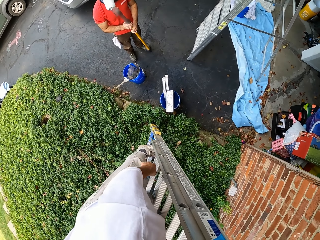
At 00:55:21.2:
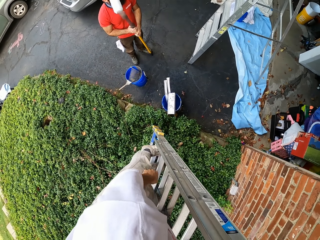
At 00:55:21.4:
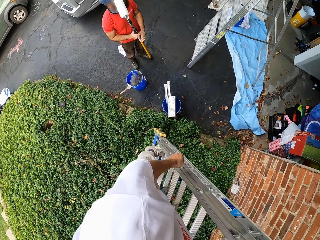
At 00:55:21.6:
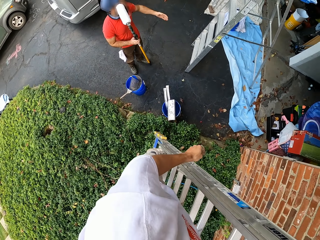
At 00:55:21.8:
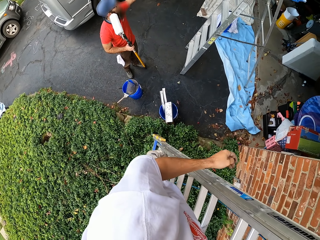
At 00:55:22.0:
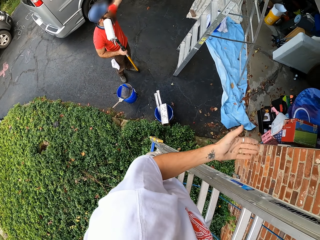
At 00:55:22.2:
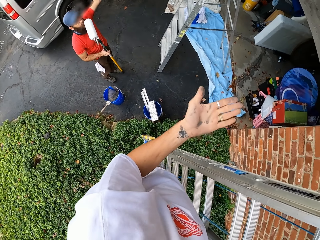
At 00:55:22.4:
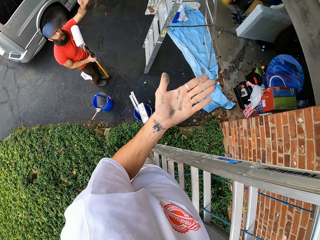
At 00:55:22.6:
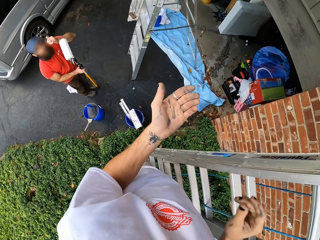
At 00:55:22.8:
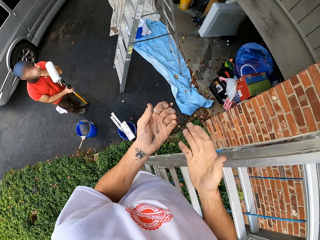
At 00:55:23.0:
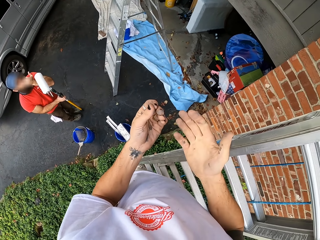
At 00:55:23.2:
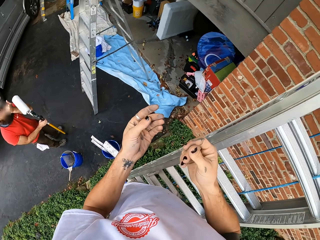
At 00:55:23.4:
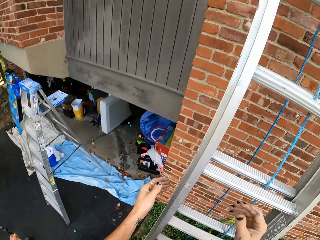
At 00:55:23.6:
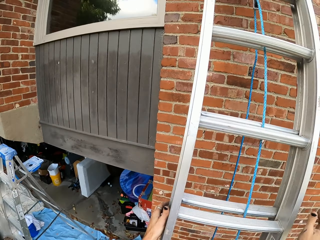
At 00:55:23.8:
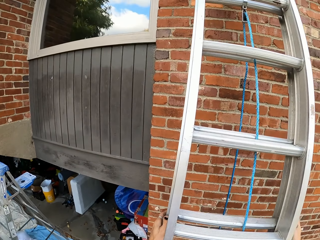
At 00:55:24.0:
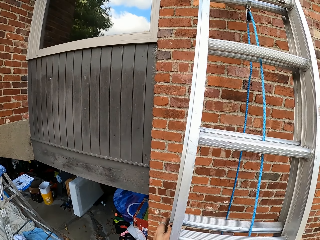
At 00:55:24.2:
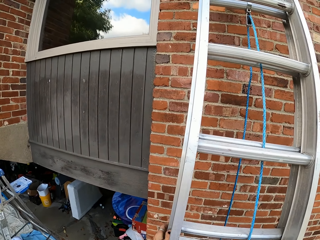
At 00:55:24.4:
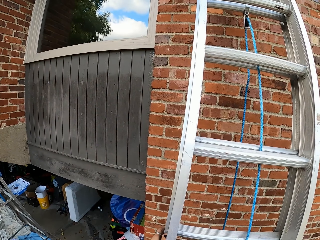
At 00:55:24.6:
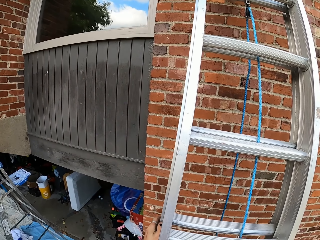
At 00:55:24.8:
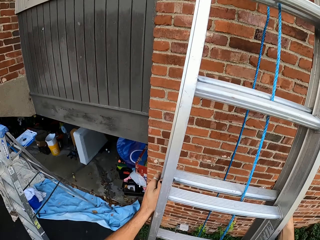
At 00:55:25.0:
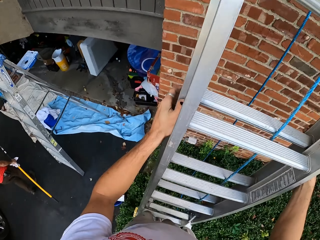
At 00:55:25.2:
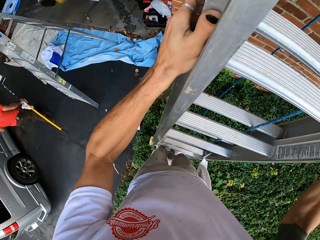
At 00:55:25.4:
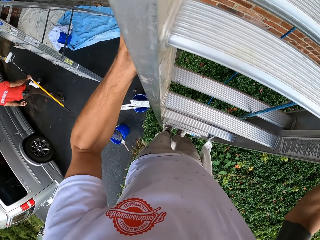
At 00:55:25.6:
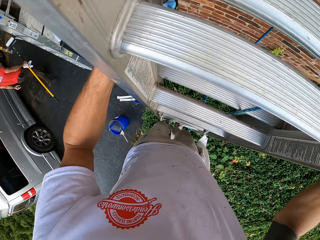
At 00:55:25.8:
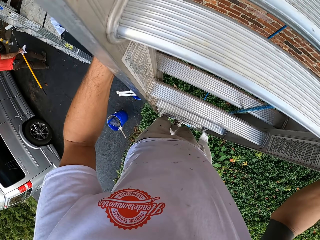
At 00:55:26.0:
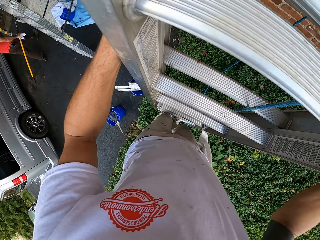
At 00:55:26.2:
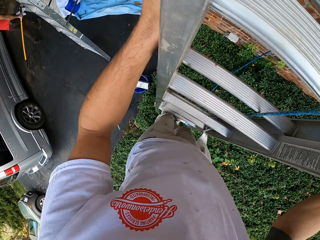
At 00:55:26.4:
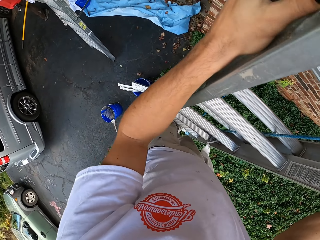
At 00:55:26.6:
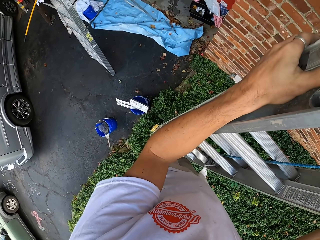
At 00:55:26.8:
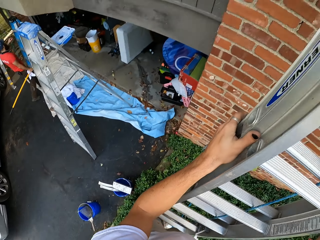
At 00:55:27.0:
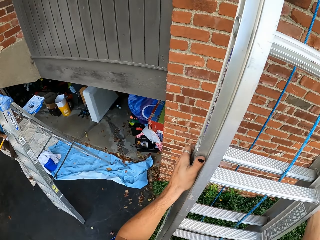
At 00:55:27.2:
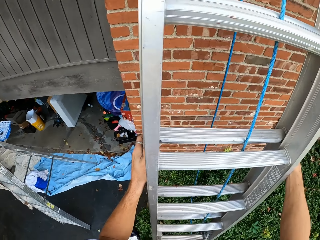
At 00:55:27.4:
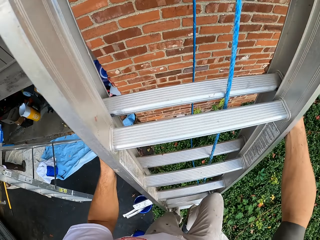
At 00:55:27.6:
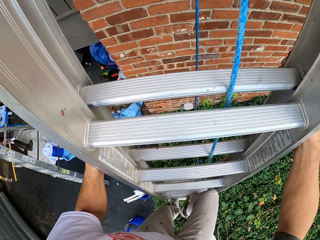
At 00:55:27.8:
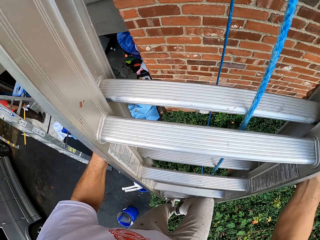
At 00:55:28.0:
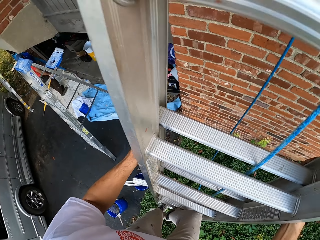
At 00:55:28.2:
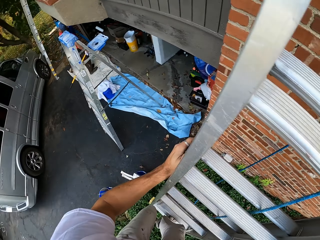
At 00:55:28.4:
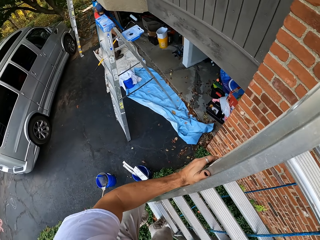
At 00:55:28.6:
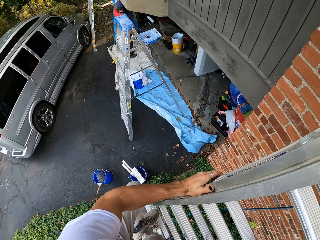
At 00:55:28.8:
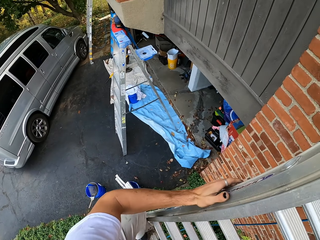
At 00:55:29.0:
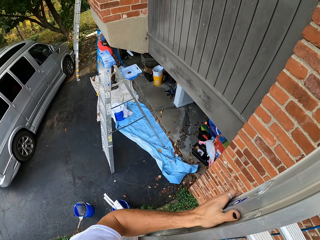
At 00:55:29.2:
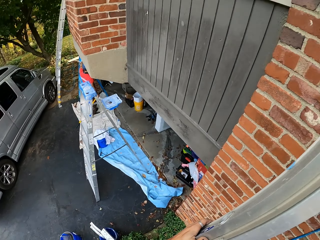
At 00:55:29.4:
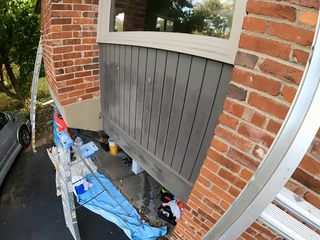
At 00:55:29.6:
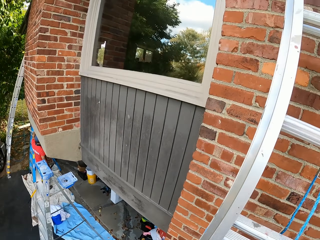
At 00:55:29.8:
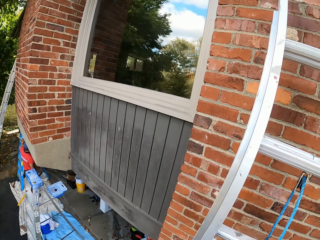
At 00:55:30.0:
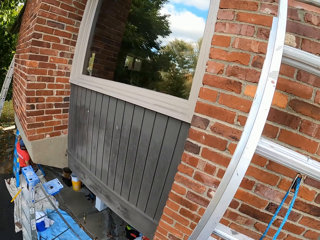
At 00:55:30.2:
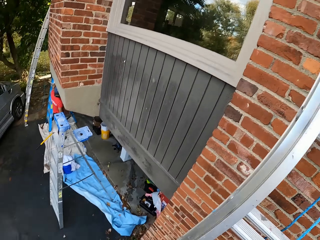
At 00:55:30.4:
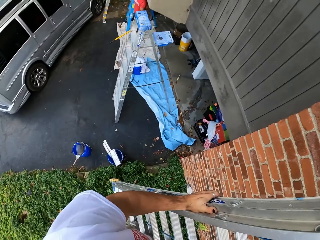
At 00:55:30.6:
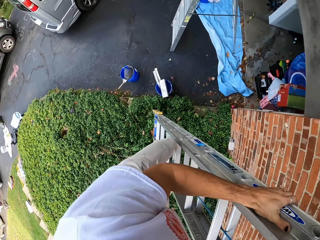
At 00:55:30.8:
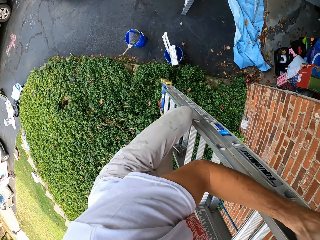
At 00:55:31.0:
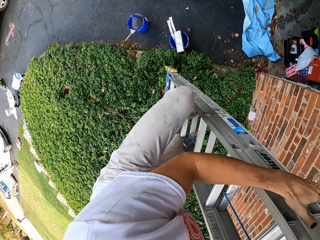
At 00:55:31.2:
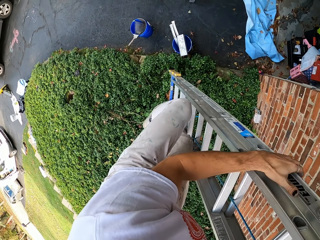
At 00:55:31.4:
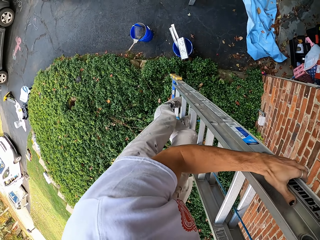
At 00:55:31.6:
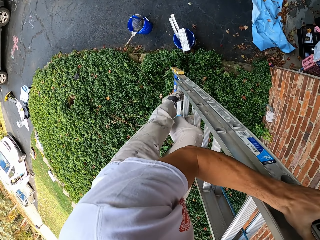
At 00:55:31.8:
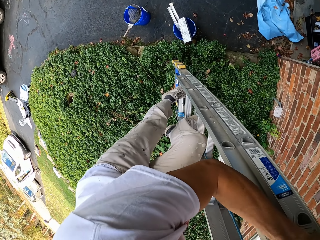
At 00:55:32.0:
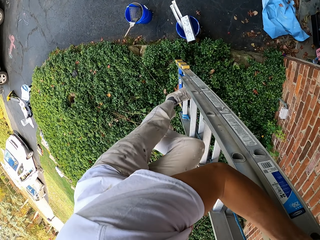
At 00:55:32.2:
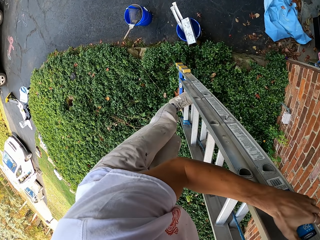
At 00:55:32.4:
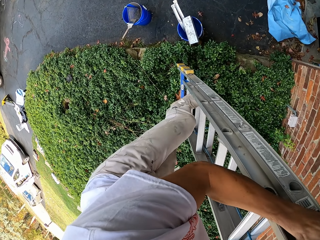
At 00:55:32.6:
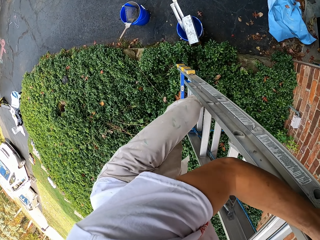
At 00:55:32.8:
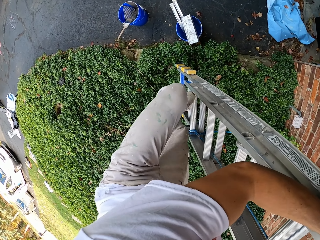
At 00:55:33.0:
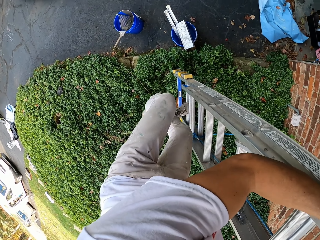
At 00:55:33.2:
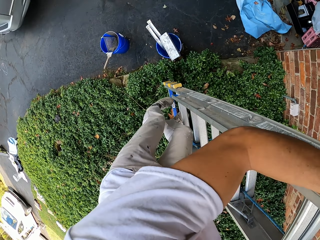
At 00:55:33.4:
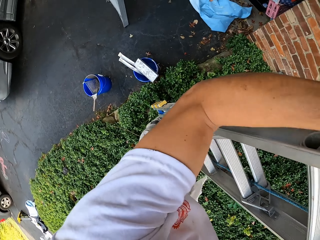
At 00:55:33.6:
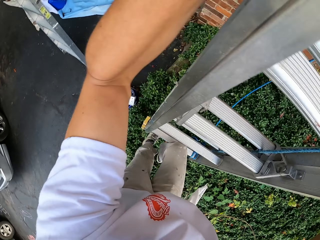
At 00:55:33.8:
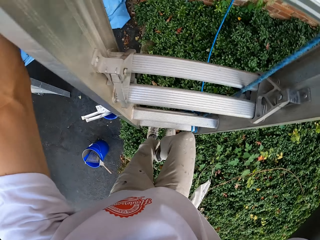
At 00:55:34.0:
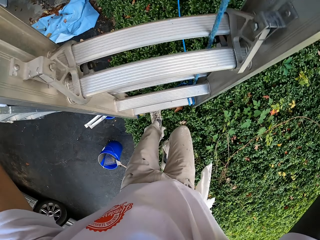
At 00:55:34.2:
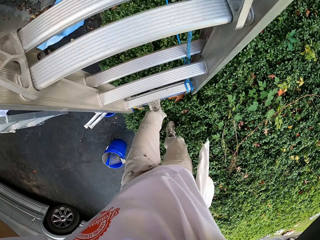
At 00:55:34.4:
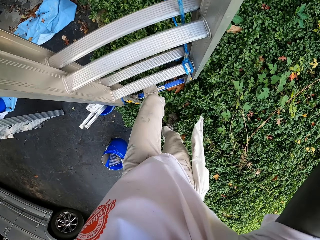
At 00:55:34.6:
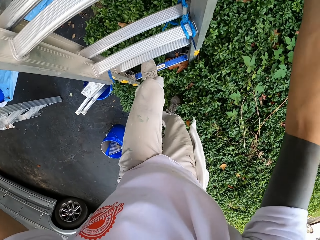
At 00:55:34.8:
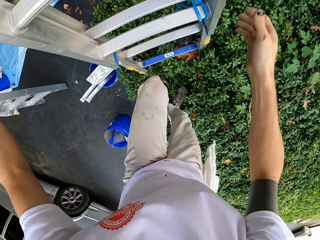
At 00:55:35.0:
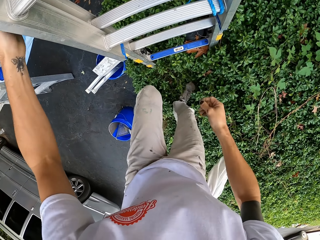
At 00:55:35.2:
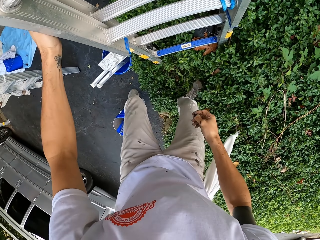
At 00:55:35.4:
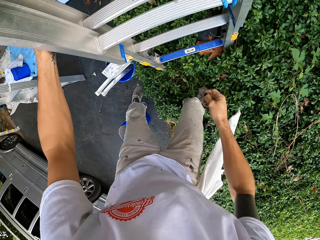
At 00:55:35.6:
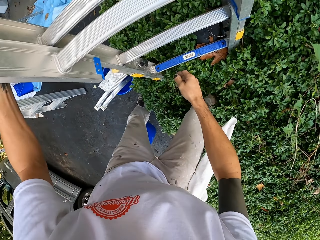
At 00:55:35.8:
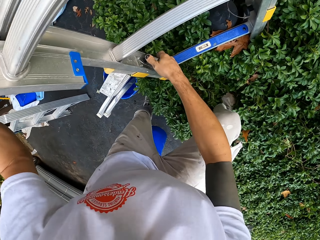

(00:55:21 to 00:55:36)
A person moves a hand. The camera wearer holds on the ladder. They climb up the ladder. They go down the ladder.

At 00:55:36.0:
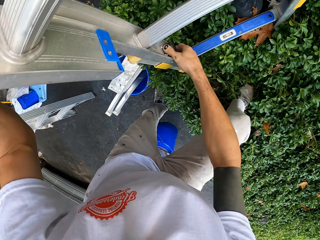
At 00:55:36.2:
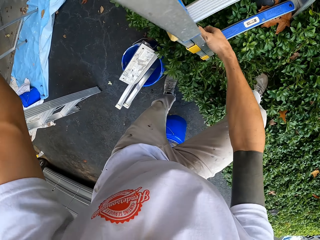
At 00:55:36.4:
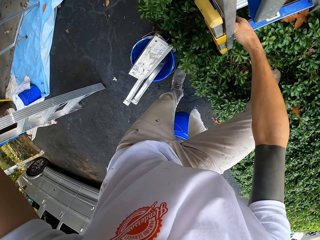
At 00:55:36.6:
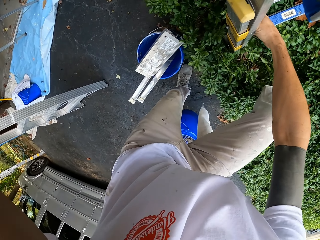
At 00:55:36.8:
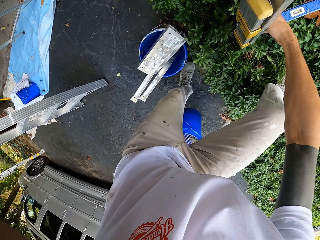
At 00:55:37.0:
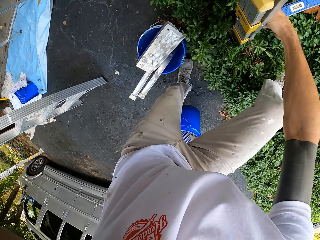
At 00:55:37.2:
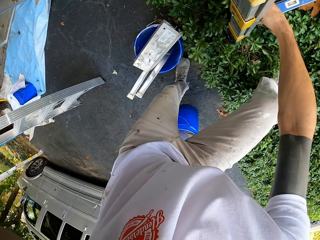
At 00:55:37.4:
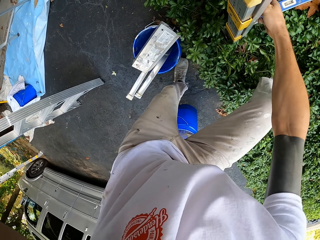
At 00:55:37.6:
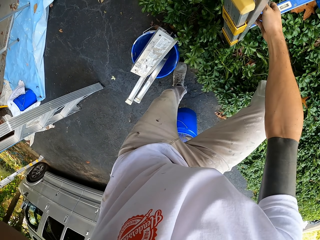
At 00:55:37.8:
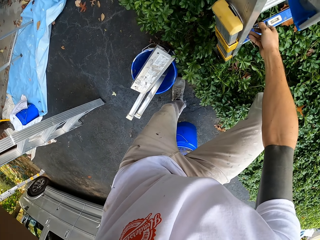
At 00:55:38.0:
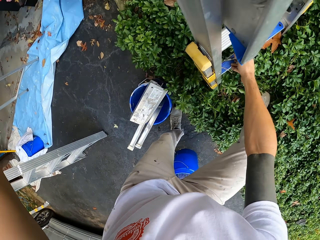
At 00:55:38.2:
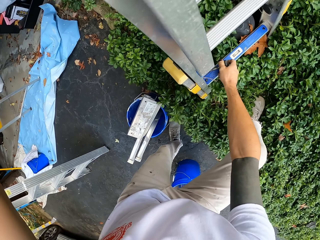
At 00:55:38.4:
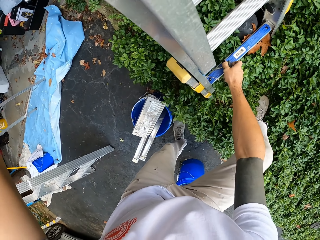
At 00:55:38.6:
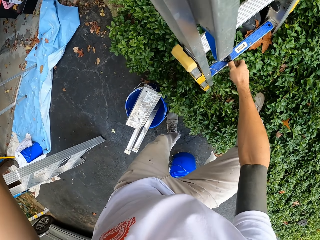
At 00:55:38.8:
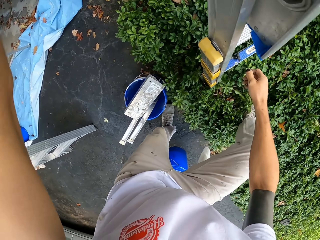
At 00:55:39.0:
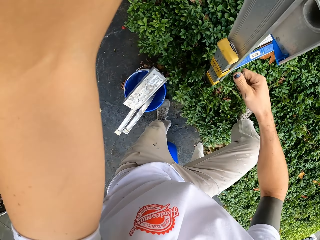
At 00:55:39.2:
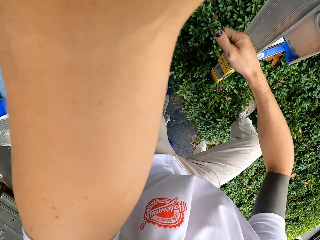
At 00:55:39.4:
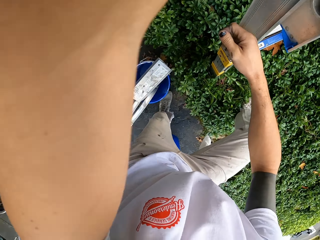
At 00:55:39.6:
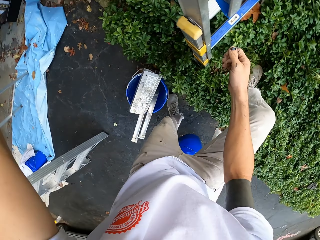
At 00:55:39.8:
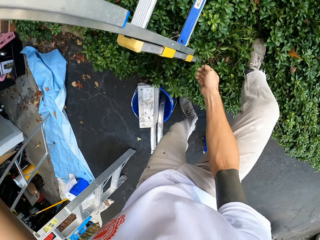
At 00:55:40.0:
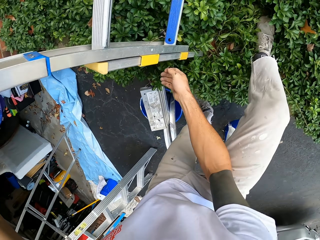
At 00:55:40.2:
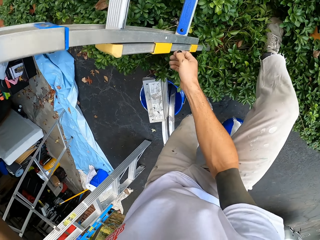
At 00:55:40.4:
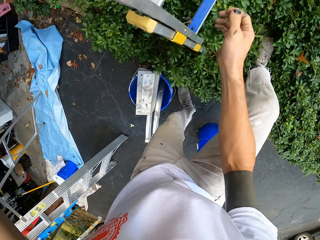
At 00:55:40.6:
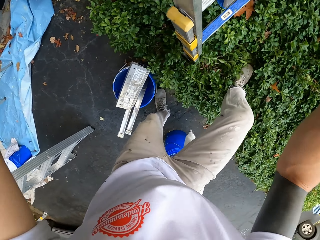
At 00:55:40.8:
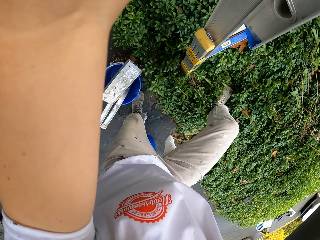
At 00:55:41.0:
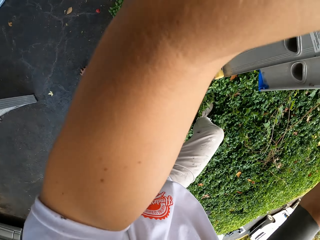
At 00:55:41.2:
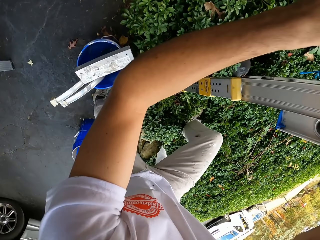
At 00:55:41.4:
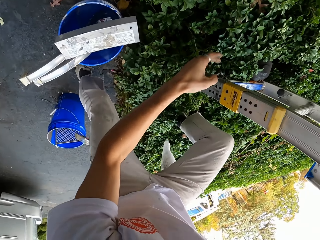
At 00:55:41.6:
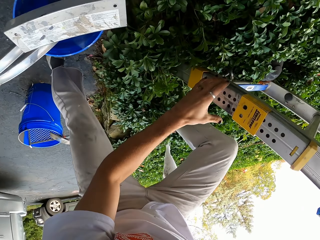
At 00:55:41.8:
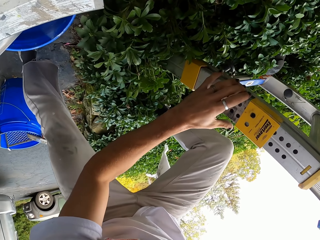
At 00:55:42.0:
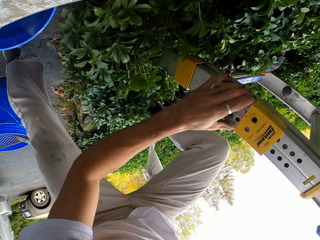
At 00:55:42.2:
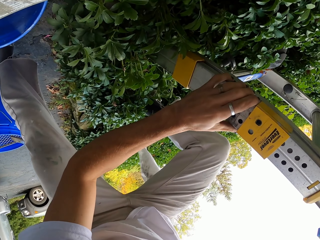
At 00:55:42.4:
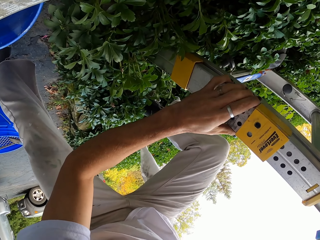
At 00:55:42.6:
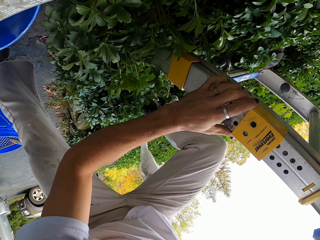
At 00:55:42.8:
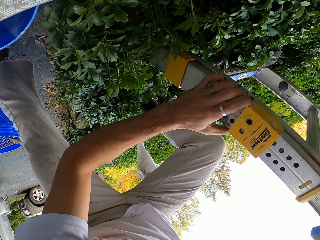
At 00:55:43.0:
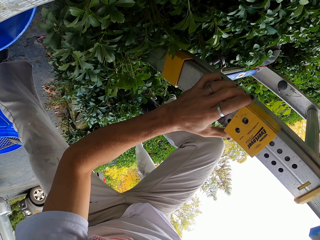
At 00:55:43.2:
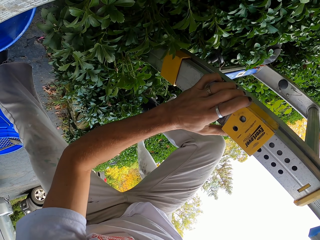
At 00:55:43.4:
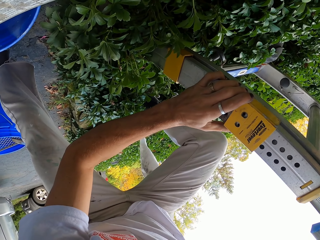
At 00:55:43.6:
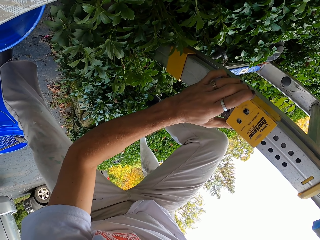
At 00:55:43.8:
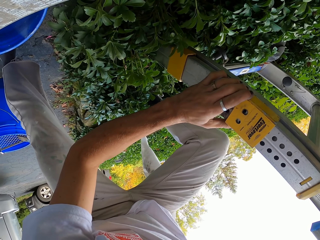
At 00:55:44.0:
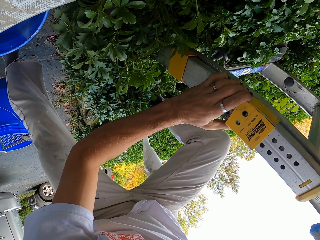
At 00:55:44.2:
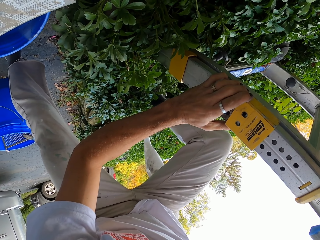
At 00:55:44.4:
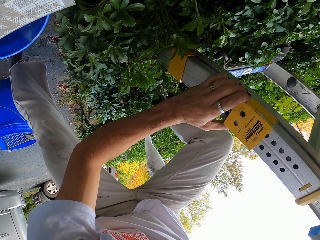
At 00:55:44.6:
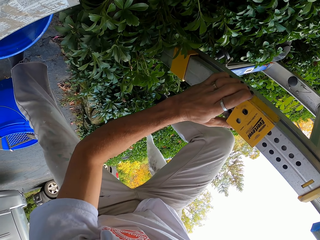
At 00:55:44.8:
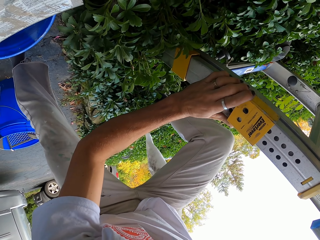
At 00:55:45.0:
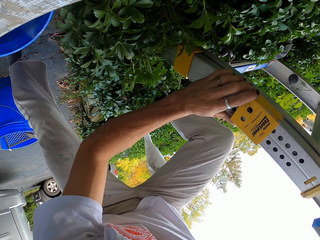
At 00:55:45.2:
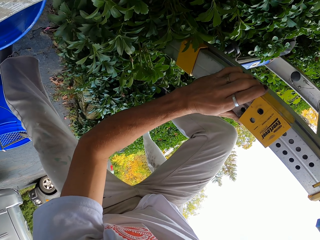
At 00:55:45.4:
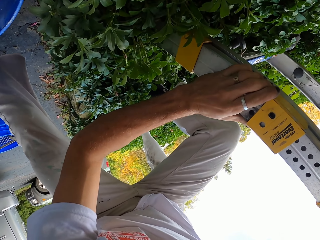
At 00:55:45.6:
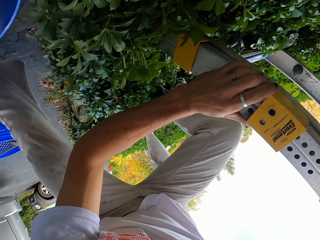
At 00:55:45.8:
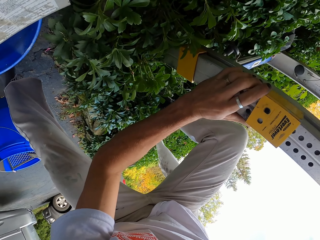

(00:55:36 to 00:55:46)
The camera wearer looks around. They lower the hand. They adjust the ladder.
